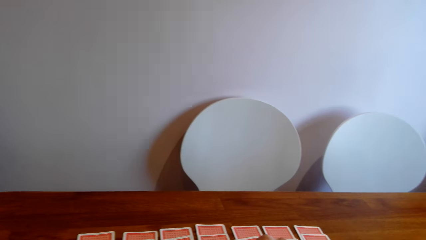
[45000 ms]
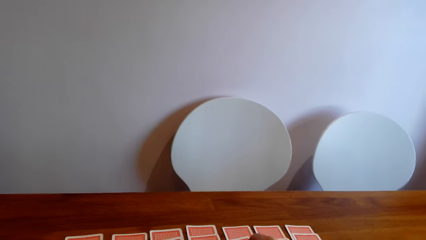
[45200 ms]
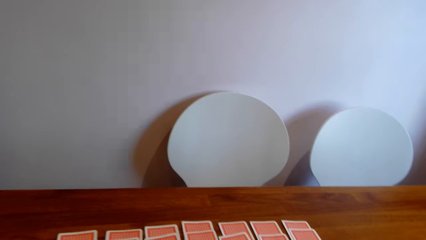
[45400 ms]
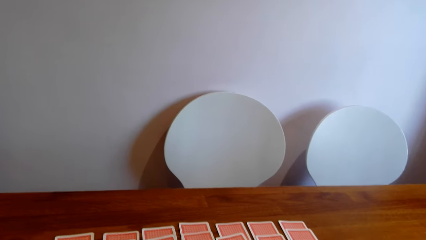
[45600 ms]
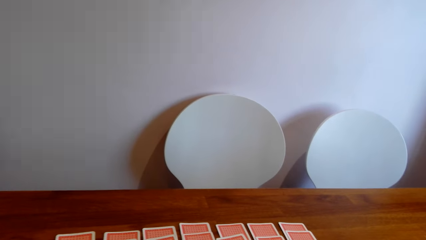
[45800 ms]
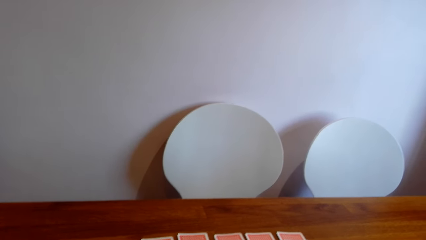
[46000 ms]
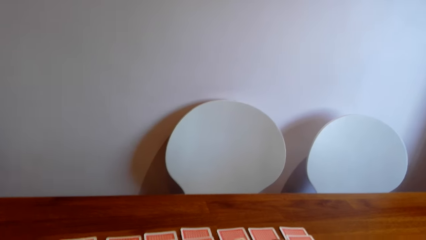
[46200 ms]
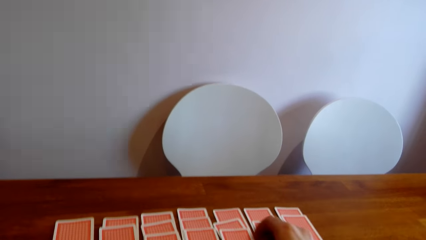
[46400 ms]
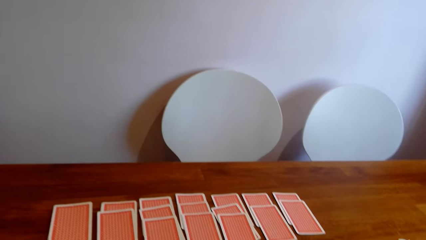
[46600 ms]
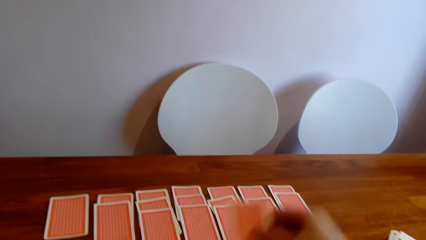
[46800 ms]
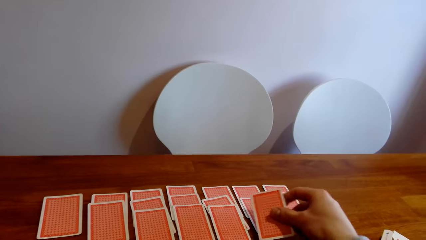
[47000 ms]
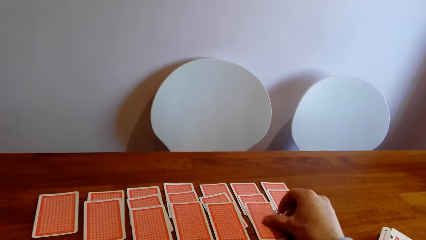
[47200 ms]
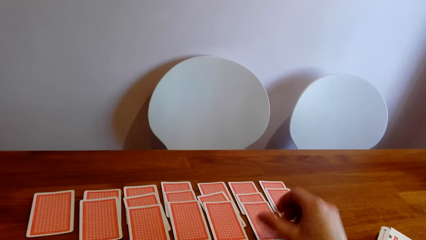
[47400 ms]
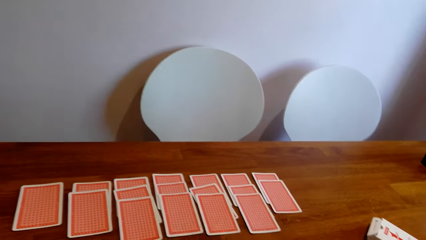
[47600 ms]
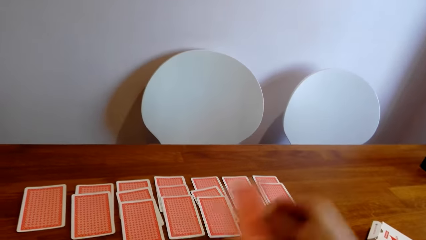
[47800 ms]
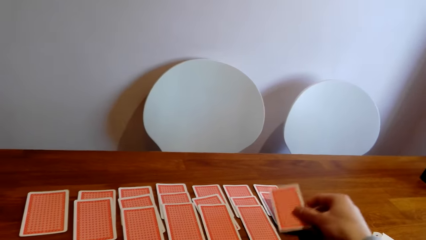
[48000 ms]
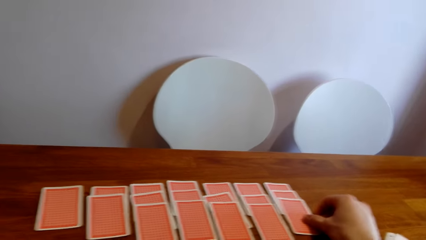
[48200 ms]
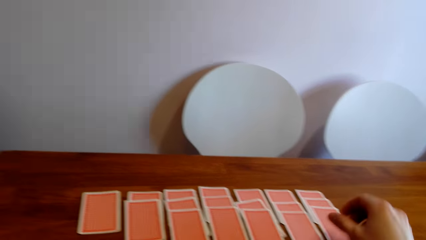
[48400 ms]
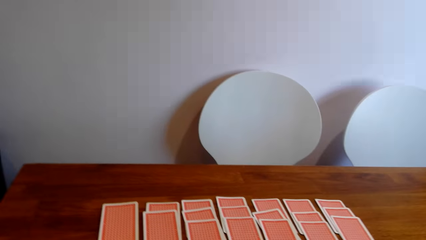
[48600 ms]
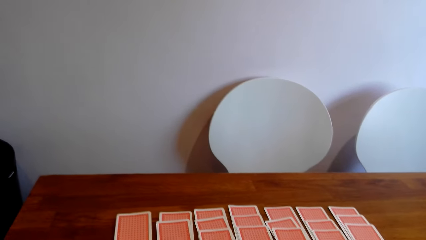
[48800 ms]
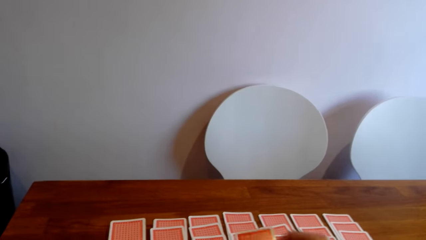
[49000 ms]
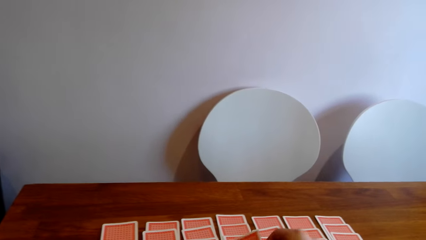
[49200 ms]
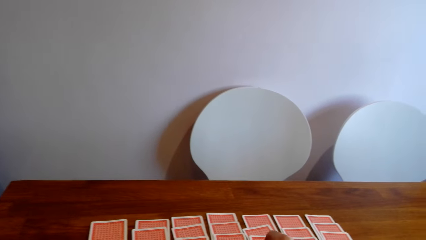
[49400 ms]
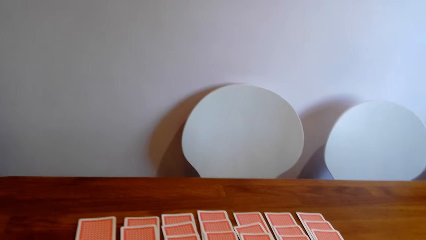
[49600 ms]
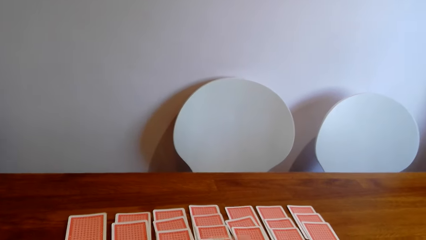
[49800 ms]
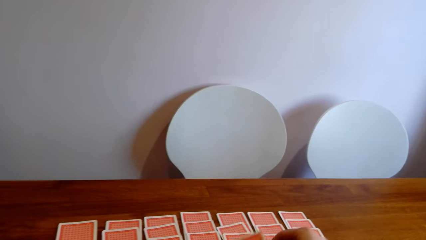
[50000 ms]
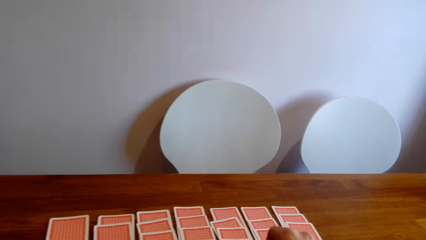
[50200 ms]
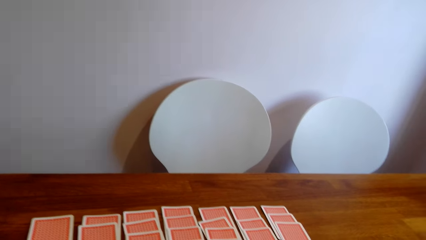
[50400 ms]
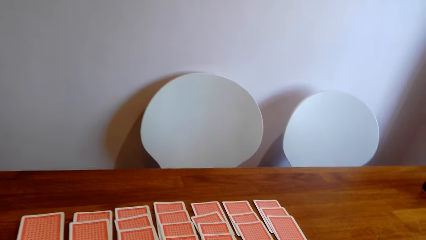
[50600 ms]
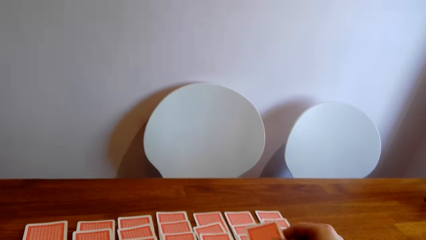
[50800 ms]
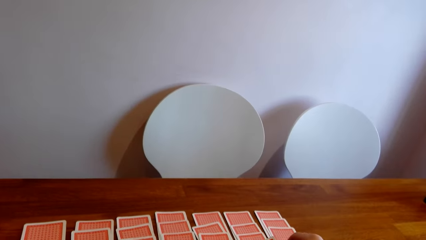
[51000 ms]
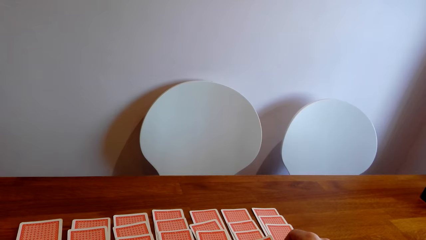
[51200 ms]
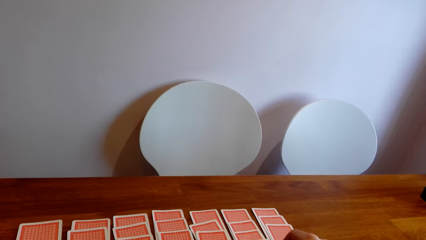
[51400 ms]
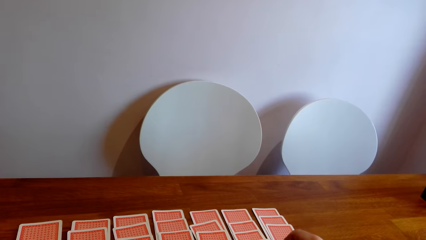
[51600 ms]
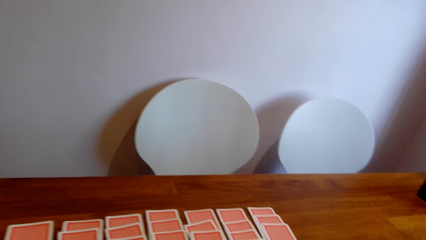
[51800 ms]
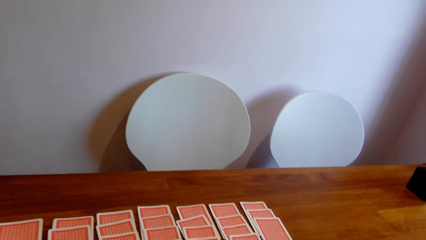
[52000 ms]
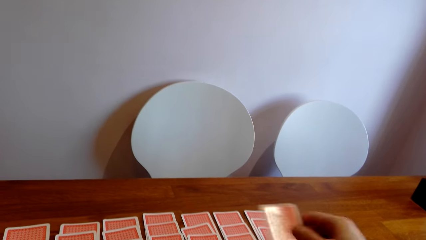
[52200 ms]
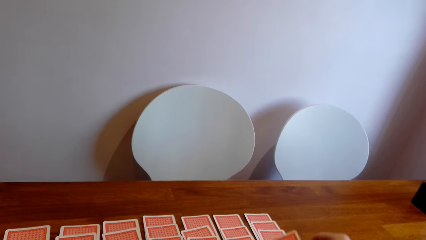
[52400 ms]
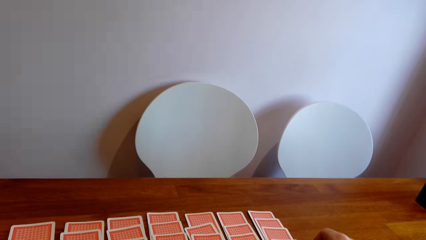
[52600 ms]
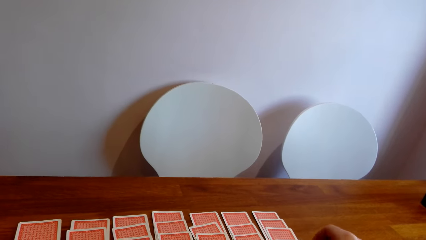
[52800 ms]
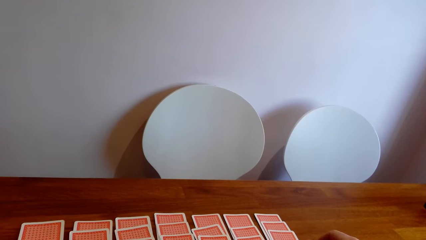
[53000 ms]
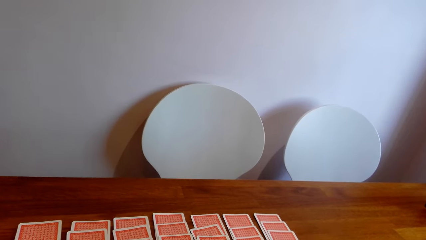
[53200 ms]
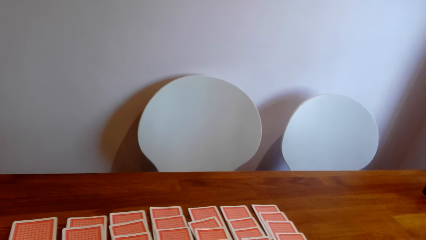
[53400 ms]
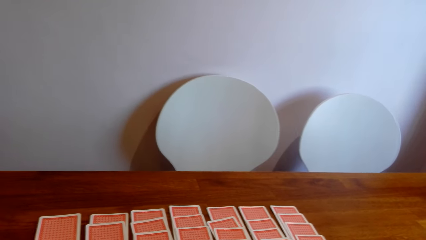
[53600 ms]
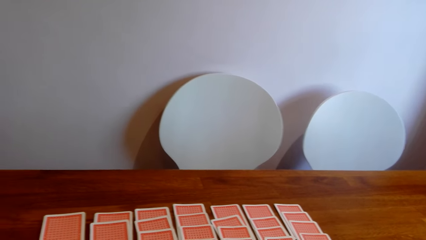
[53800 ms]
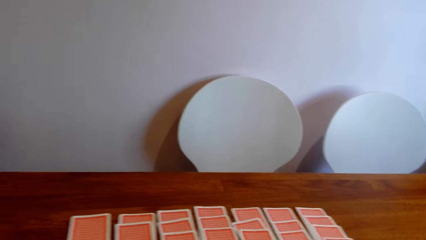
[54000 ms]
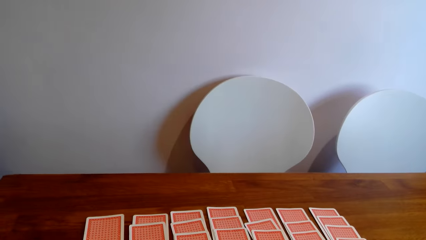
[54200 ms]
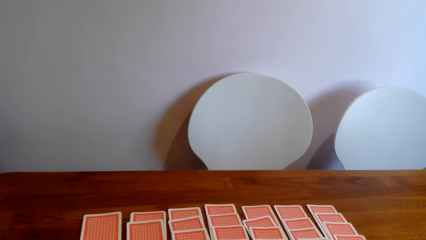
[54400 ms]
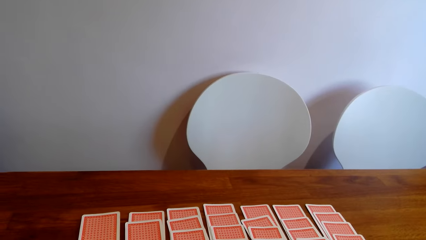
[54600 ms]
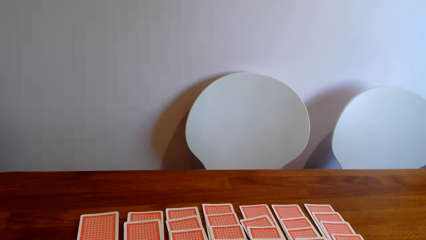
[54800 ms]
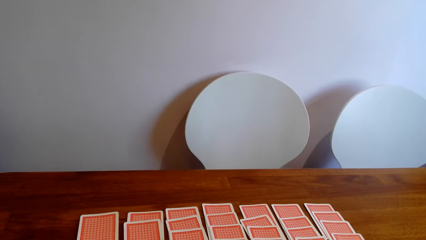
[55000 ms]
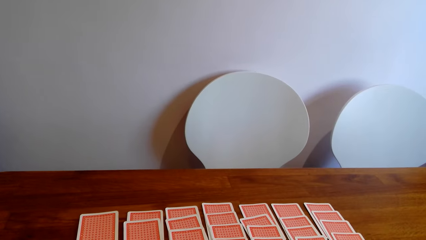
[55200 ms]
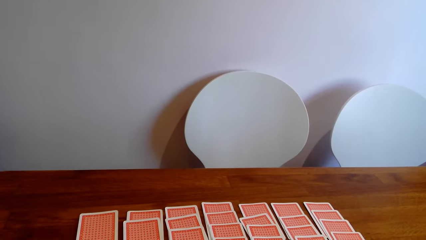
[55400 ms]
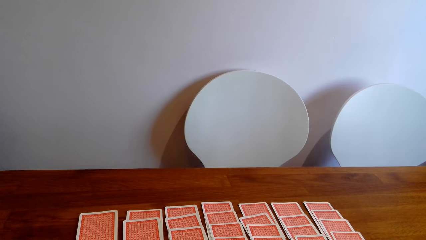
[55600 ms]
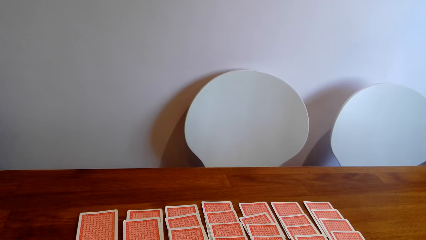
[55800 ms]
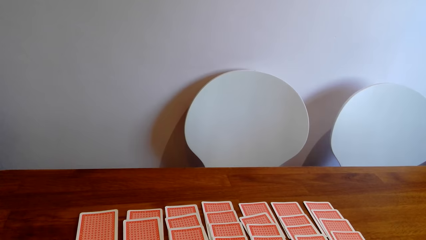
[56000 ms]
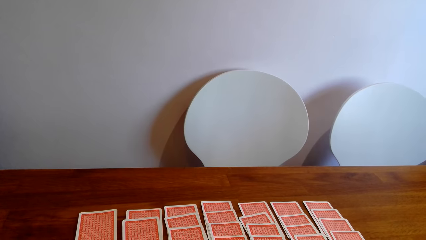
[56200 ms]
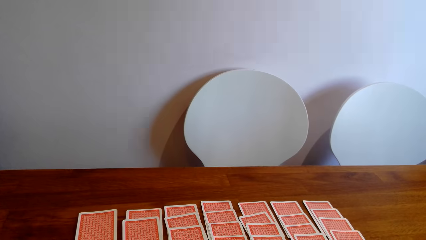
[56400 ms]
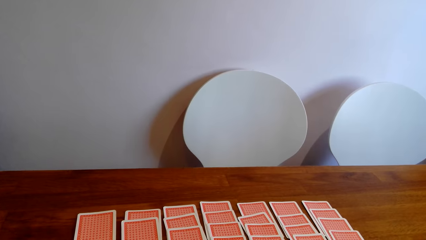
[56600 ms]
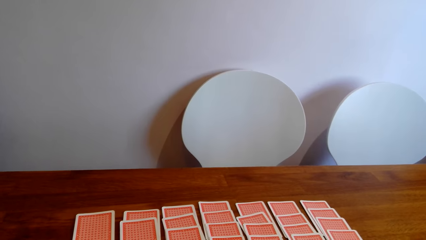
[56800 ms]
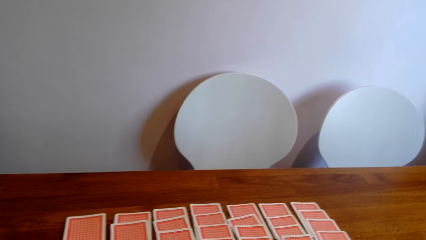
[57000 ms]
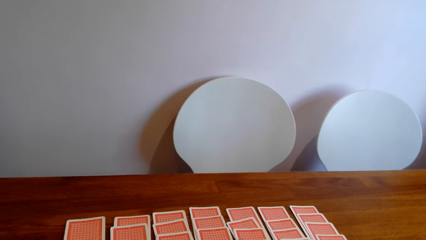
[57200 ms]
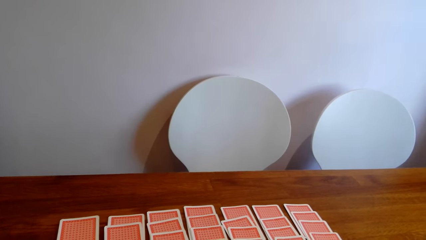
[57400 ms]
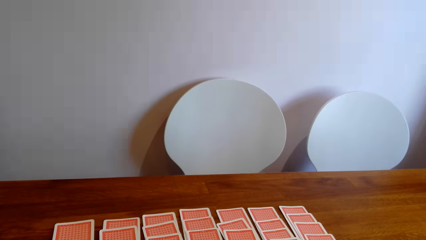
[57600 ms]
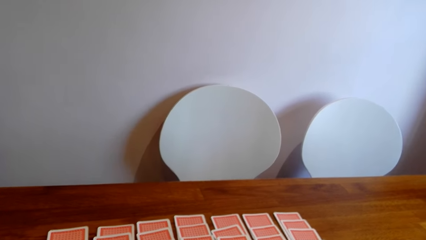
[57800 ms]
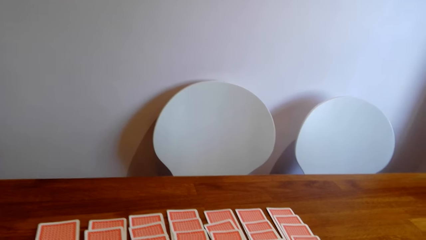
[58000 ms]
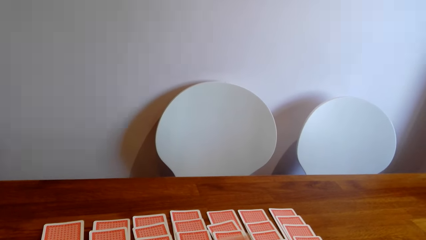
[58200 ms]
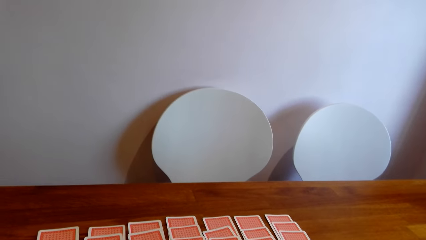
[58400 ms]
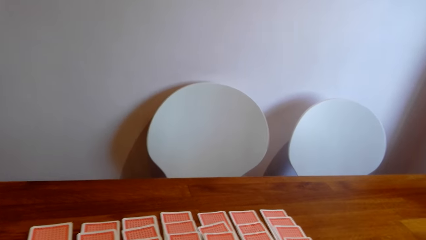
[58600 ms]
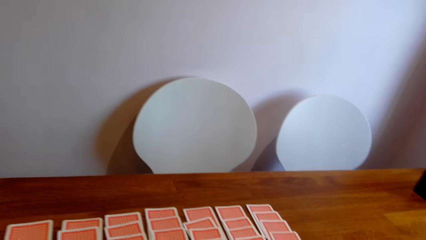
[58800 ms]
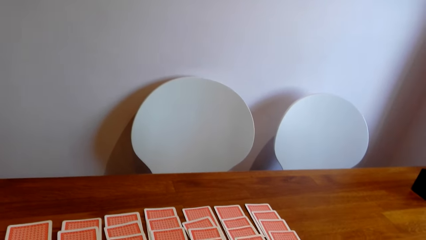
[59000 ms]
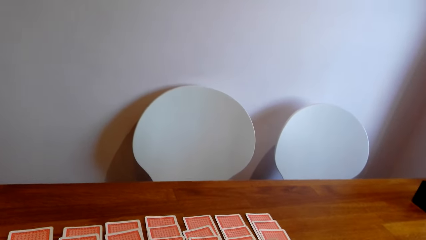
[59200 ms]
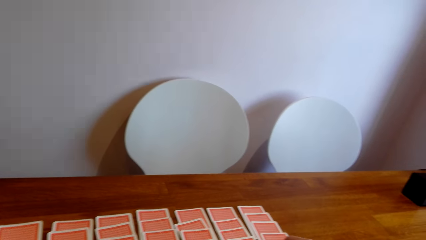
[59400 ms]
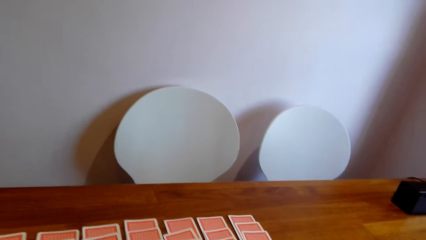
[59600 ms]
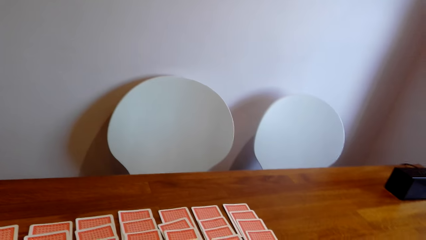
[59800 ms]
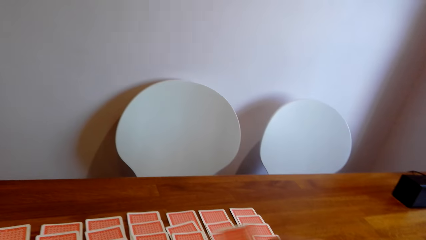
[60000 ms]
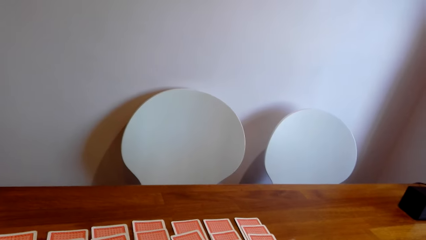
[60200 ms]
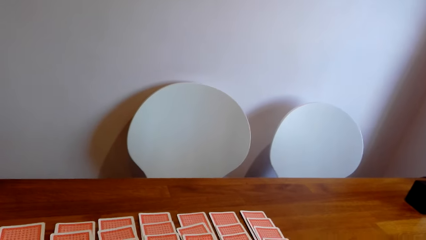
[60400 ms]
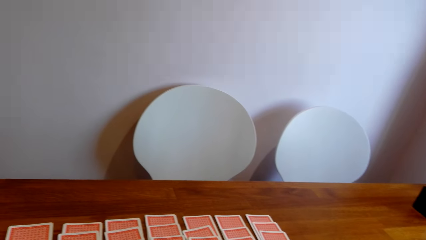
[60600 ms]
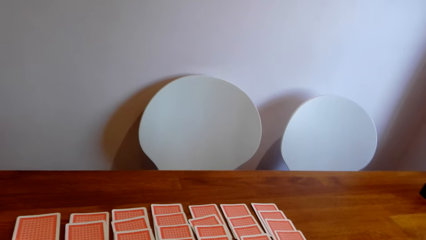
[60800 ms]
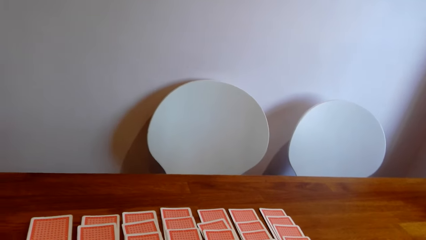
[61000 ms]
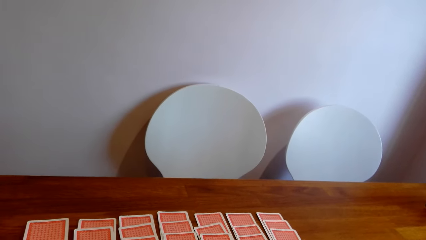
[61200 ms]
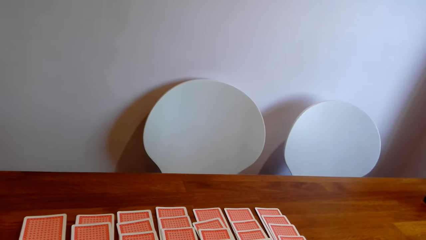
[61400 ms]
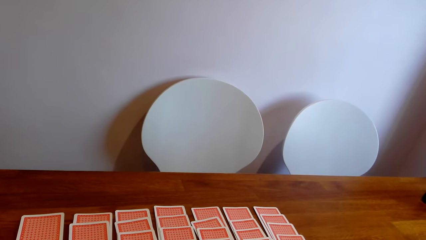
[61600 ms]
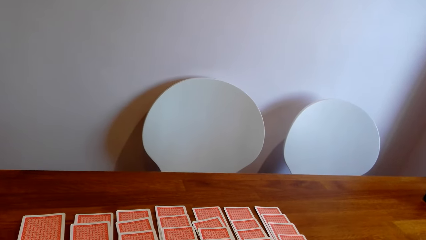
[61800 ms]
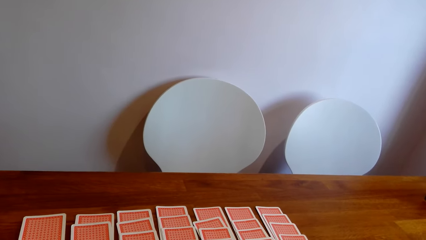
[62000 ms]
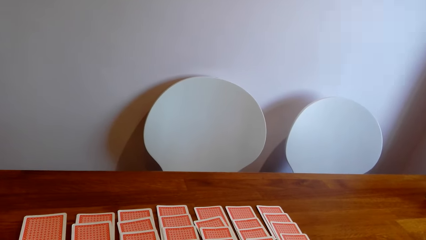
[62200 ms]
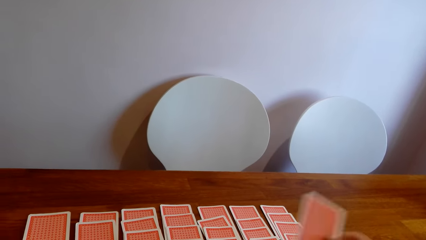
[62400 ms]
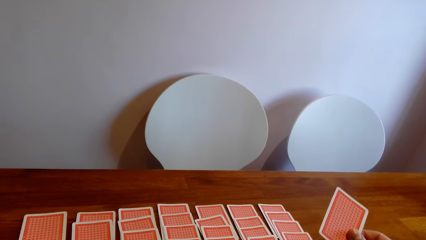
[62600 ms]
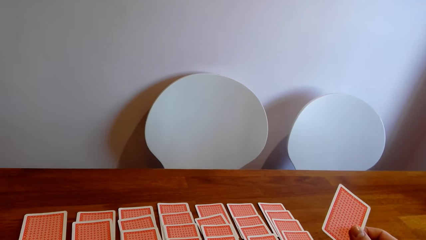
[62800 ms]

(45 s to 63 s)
The camera wearer puts a card on the table repeatedly. They arrange playing cards on the table. They put a card on the table repeatedly.
